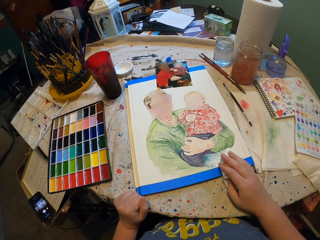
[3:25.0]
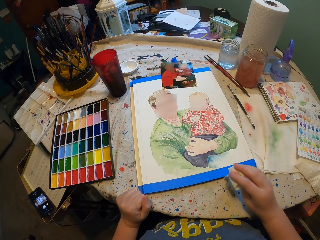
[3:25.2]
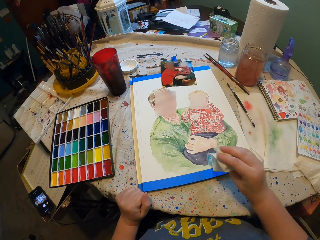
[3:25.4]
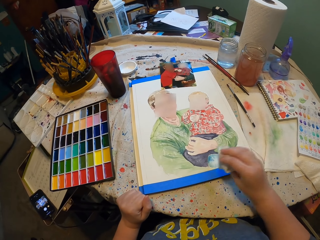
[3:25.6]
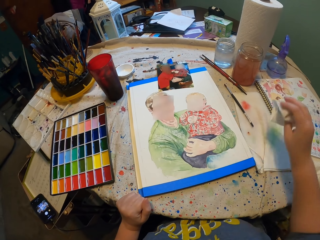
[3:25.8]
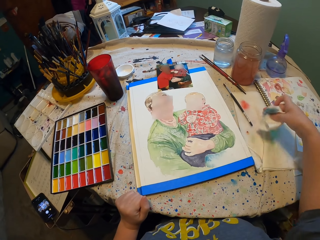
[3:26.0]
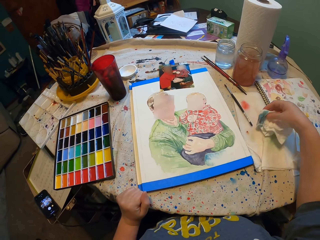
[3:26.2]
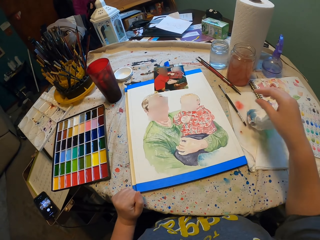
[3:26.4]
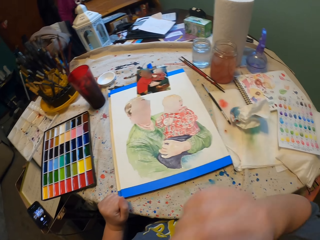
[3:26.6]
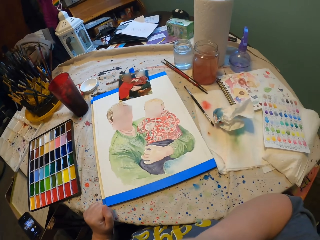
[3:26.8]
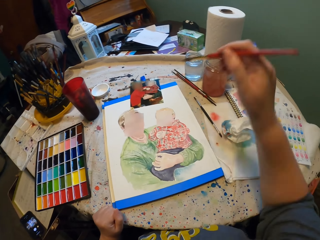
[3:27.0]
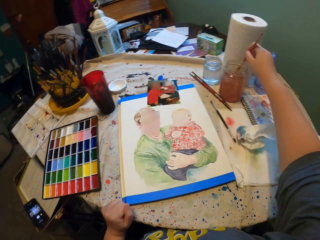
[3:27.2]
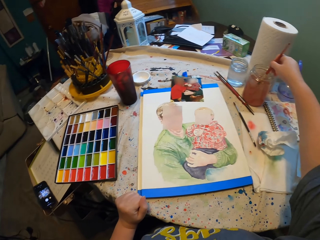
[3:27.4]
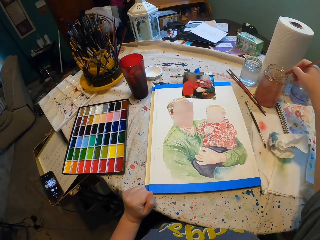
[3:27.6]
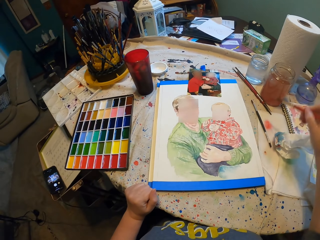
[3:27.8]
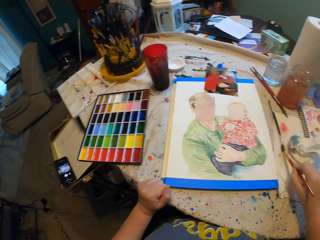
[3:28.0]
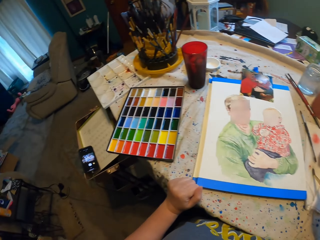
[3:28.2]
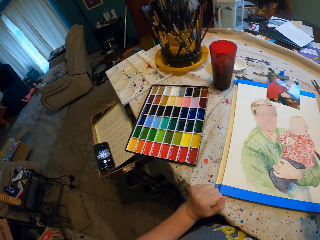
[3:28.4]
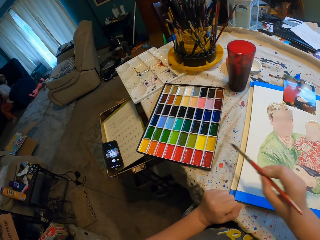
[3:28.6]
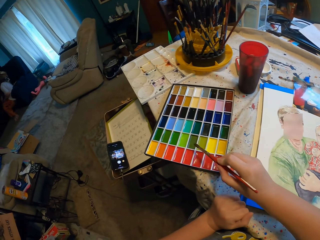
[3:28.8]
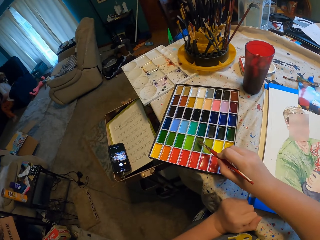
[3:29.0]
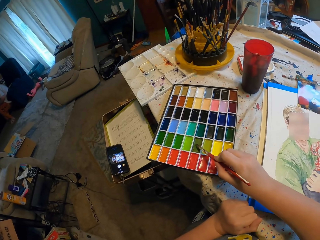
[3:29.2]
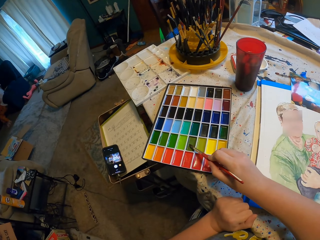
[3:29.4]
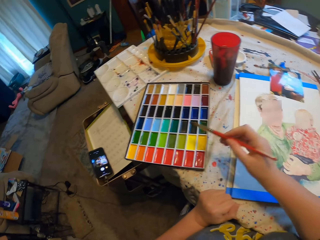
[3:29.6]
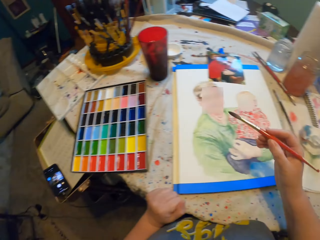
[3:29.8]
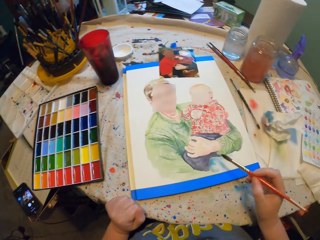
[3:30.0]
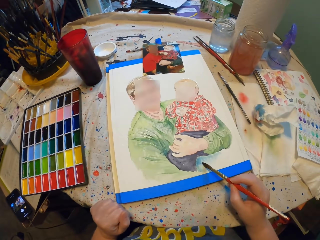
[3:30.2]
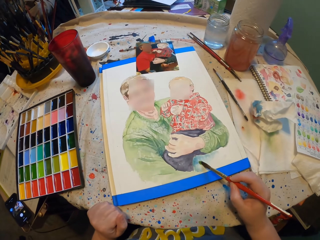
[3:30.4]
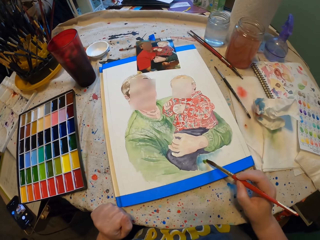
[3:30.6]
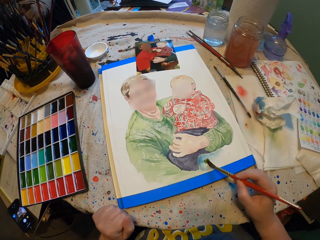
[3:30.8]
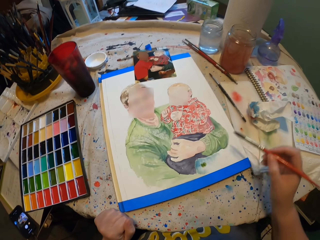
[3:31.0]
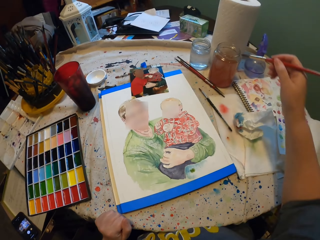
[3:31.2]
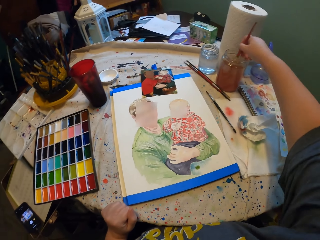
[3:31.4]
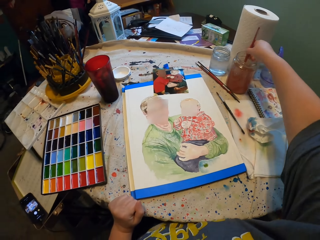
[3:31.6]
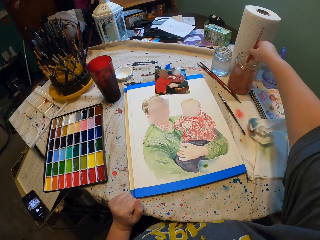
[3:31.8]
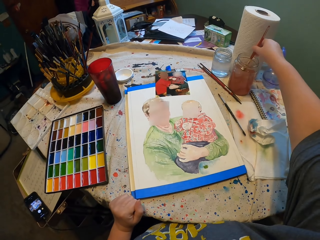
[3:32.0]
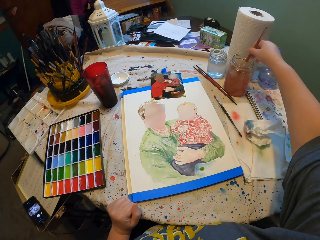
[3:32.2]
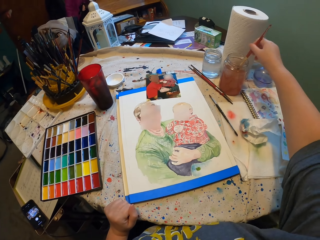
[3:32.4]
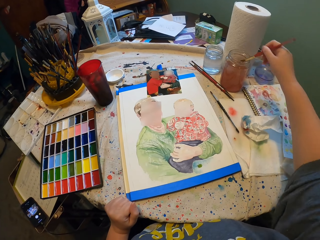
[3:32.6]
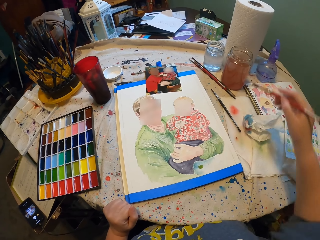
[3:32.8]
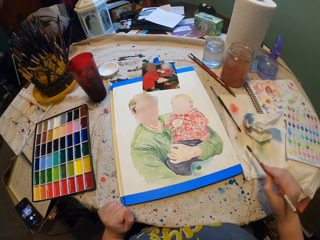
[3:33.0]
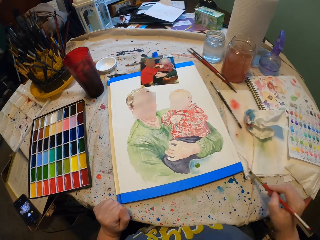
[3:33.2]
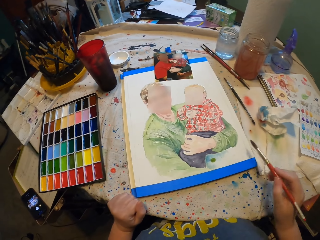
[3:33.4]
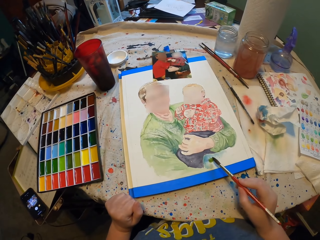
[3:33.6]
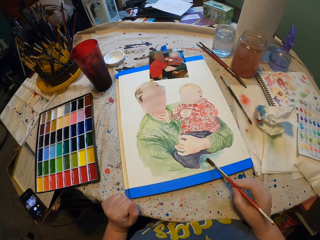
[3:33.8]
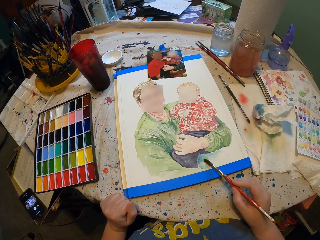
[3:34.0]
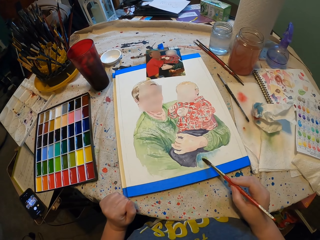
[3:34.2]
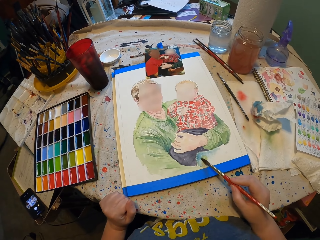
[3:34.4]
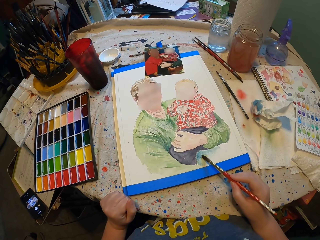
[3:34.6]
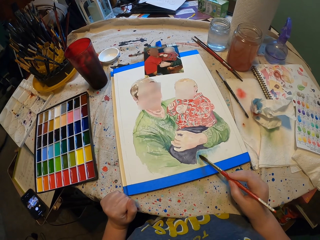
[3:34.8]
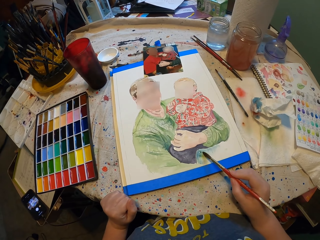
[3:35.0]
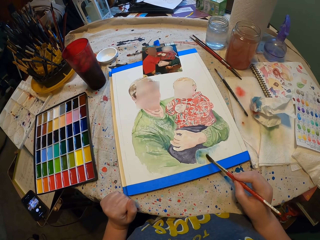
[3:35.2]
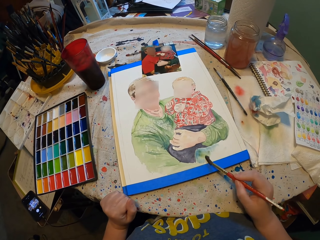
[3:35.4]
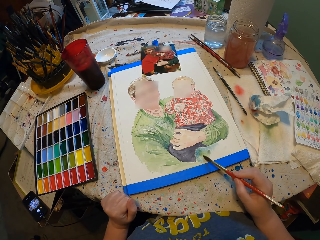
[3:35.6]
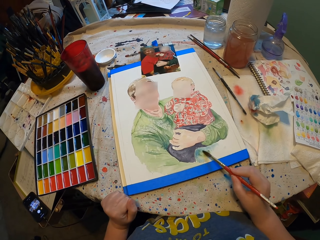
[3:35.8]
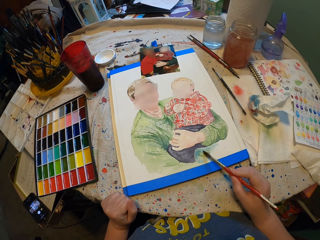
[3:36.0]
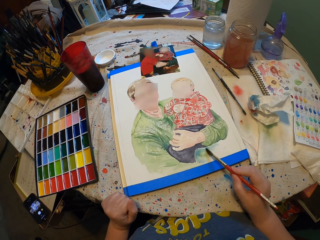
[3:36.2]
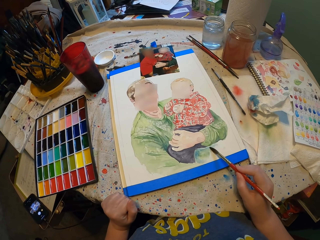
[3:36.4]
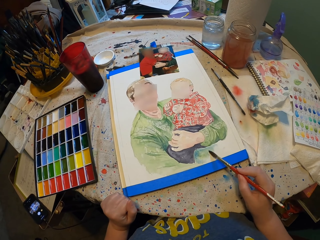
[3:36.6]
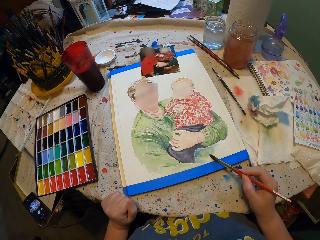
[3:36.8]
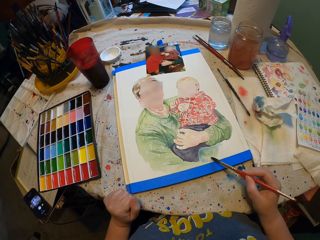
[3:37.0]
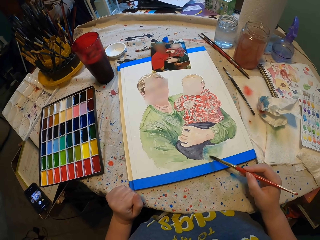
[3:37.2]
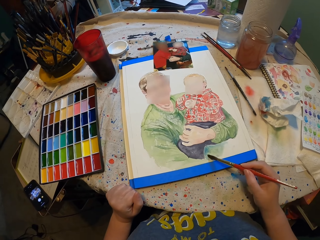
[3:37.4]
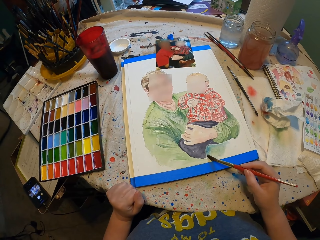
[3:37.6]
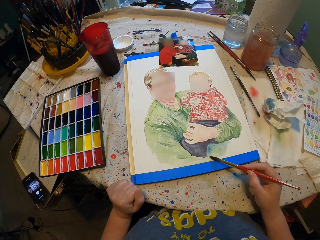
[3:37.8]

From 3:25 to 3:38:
The camera wearer folds a paper tissue. They wipe paint. They drop the paper tissue. They take a paint brush. They dip the paint brush in water. They wipe the paint brush. They dip the paint brush in paint. They paint. They dip the paint brush in water. They wipe the paint brush. They paint.

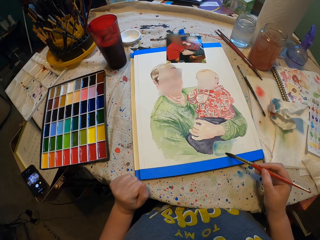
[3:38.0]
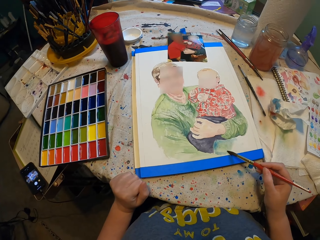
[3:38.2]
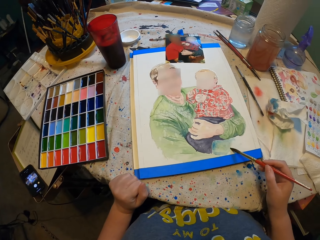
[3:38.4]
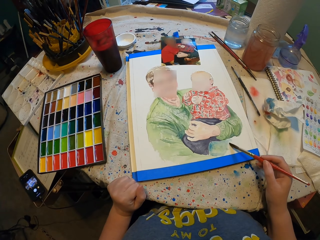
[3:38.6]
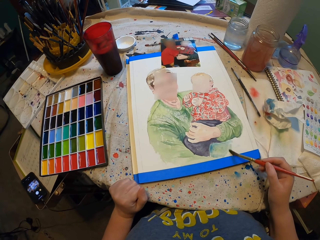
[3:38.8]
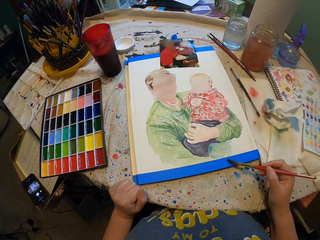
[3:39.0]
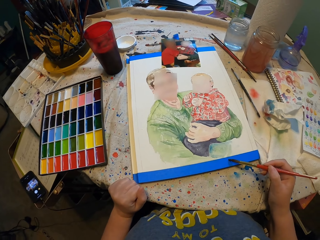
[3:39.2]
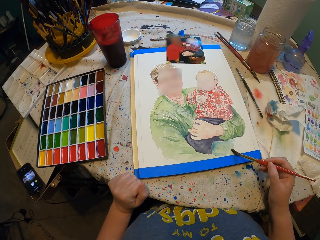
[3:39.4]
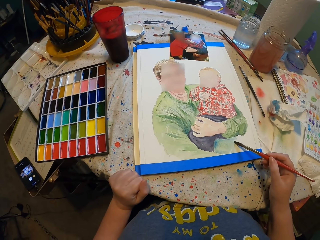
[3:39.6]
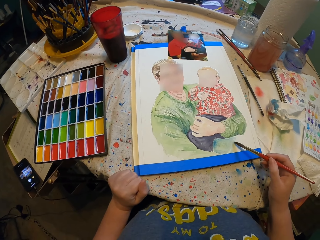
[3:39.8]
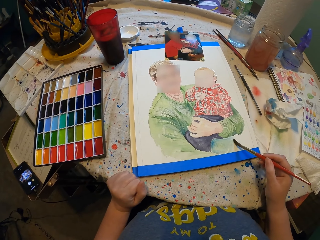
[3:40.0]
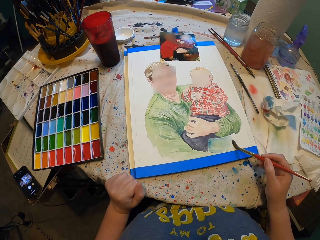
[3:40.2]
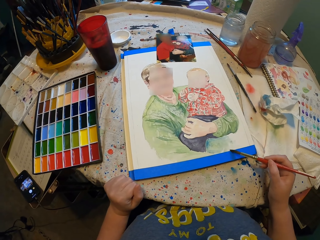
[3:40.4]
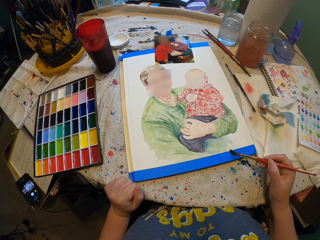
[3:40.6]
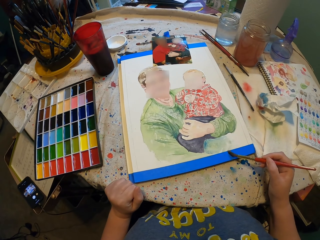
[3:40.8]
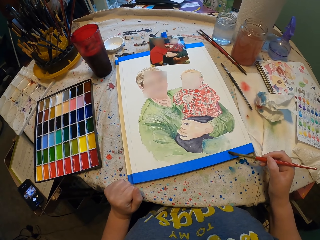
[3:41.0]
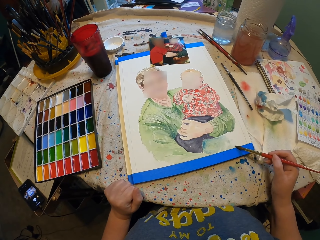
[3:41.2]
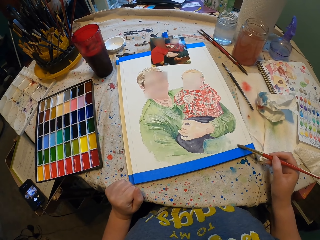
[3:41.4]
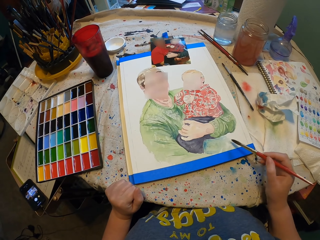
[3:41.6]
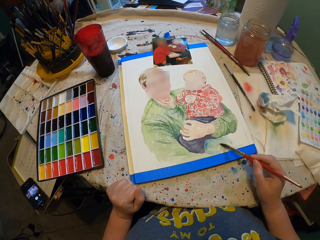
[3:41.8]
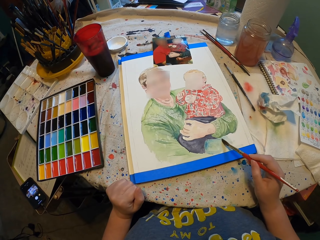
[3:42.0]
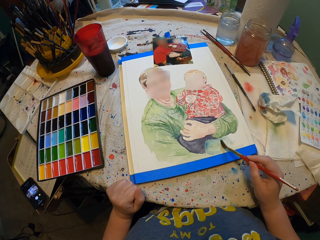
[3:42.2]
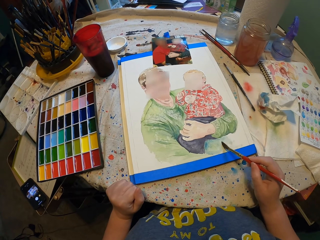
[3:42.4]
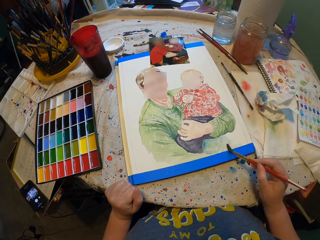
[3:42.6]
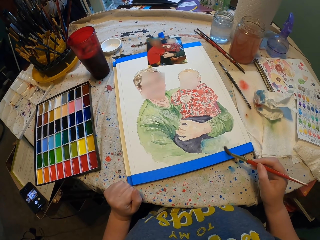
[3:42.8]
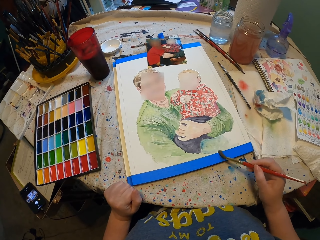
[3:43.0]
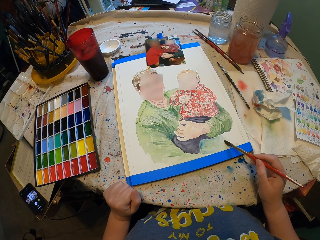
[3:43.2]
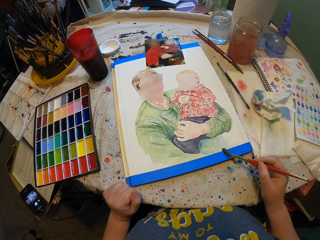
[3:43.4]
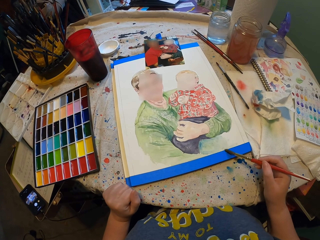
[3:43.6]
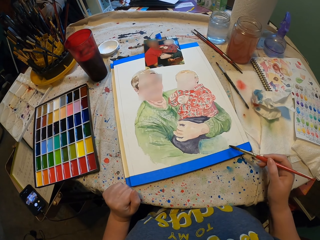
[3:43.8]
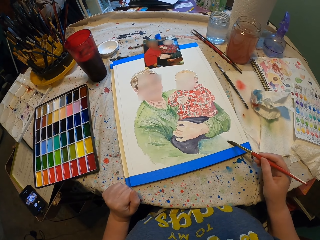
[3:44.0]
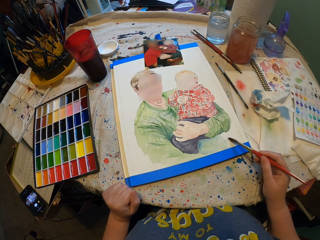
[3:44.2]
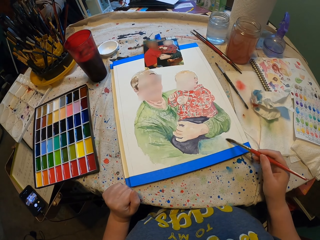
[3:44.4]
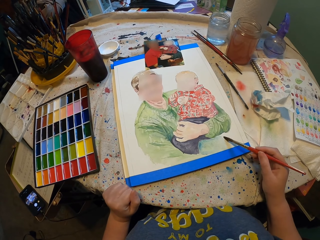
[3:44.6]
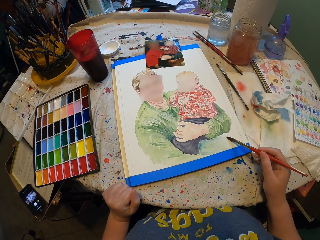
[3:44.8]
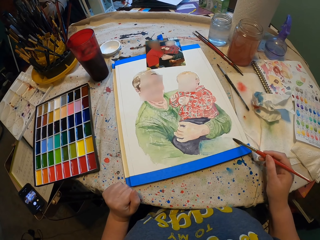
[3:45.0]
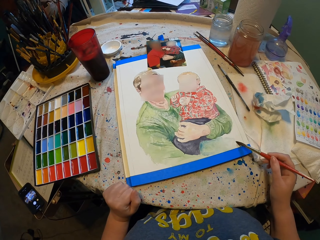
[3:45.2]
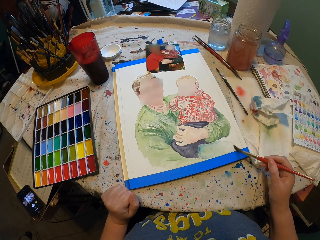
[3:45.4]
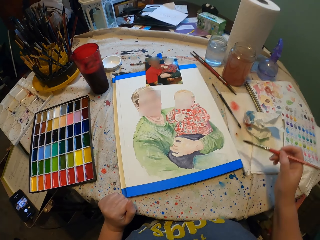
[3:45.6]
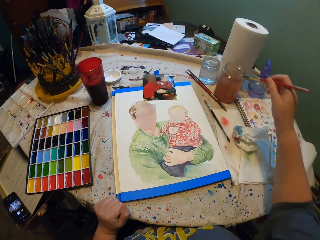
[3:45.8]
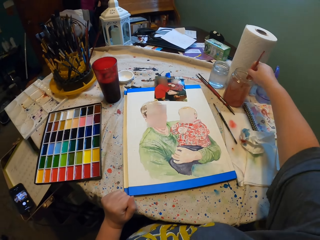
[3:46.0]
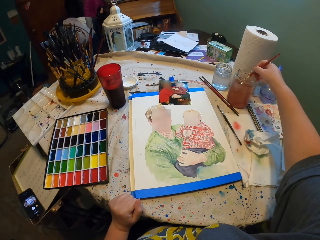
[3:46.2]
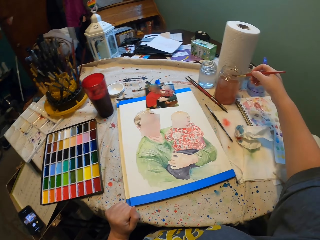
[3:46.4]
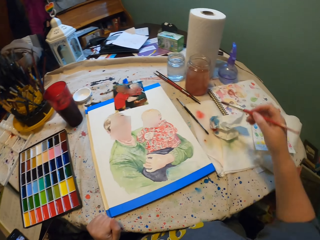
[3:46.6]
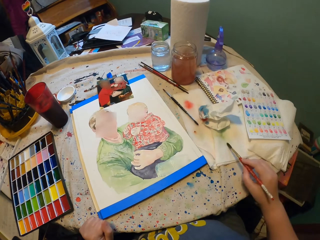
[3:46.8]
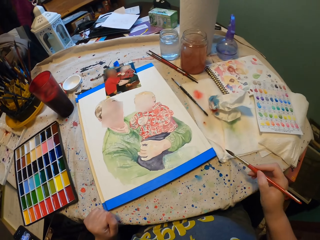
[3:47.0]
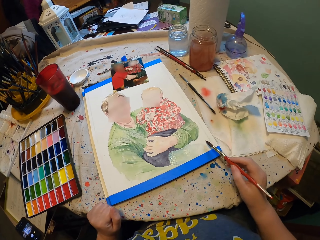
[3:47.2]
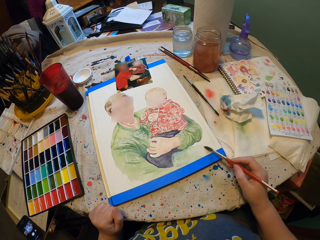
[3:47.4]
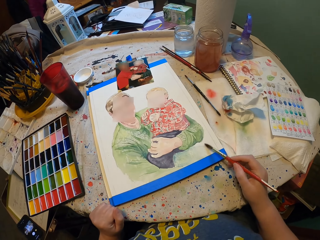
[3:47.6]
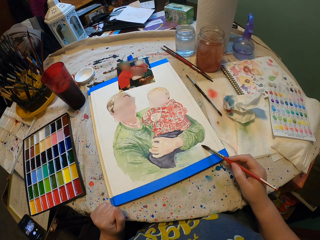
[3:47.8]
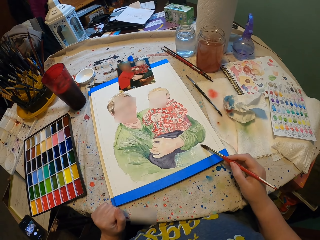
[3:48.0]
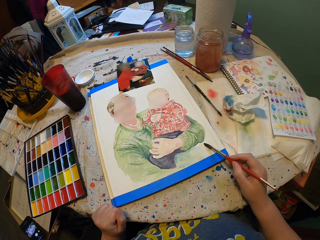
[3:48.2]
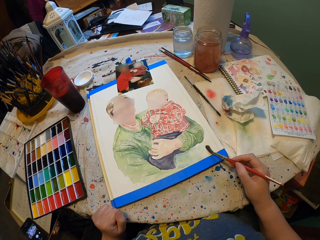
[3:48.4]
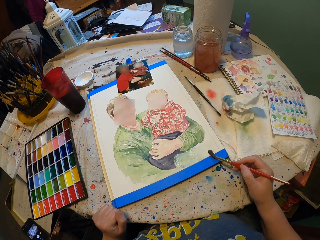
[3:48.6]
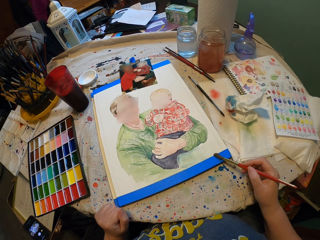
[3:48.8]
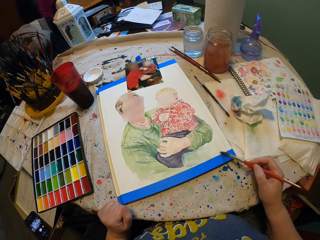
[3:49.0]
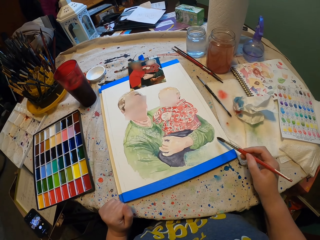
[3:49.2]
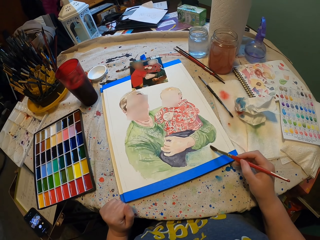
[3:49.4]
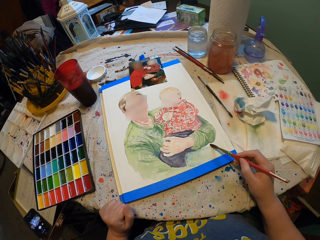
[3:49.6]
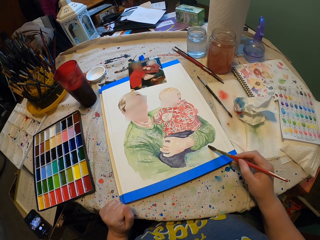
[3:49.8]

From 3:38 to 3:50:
The camera wearer dips a paint brush in water. They wipe the paint brush. They paint.
